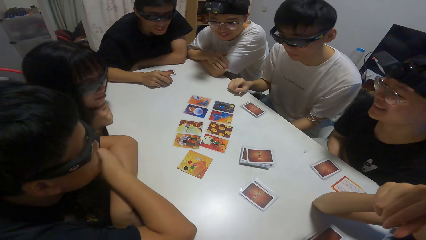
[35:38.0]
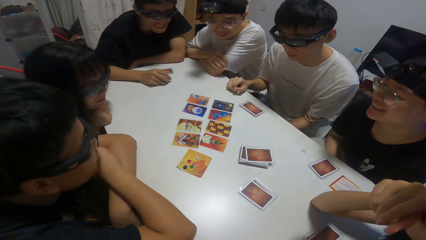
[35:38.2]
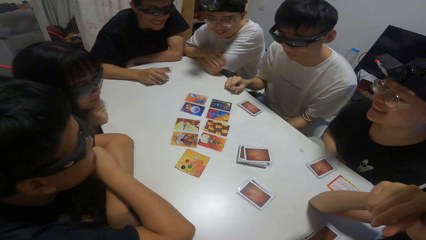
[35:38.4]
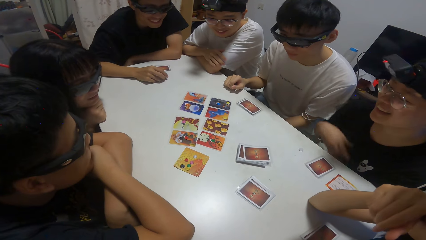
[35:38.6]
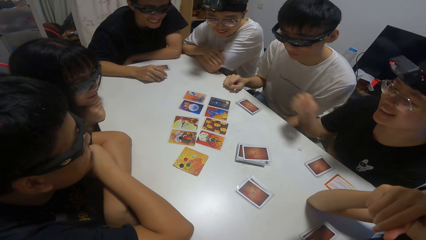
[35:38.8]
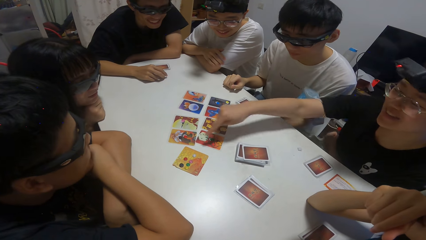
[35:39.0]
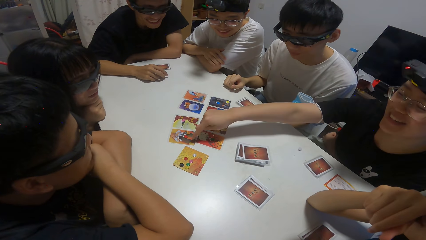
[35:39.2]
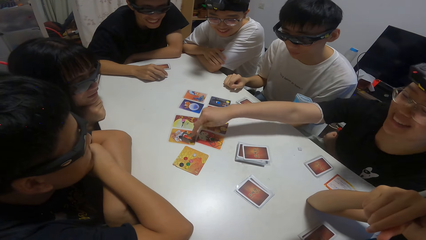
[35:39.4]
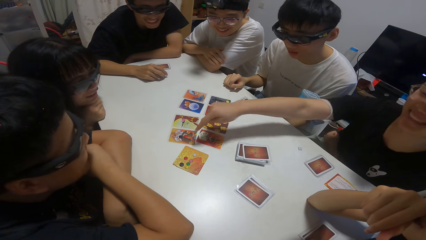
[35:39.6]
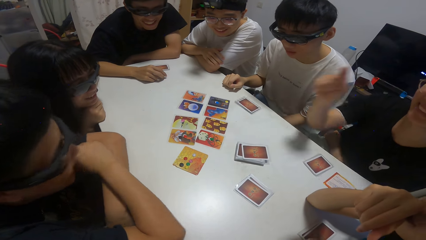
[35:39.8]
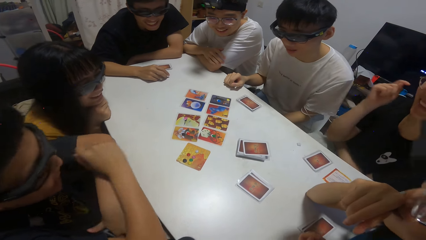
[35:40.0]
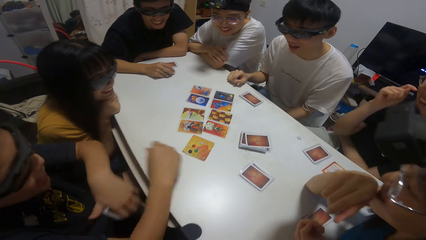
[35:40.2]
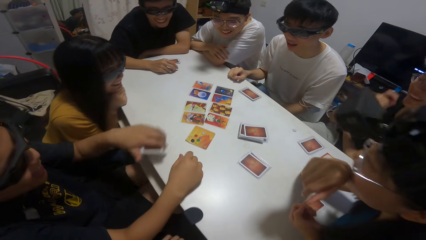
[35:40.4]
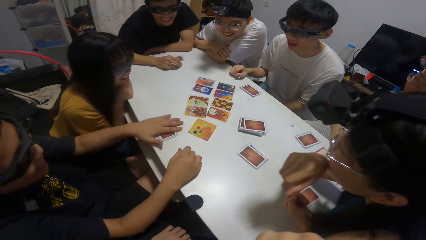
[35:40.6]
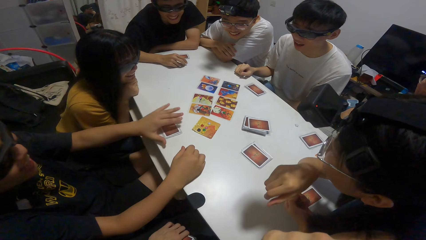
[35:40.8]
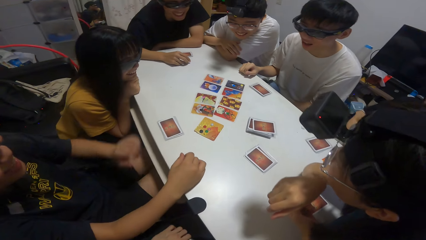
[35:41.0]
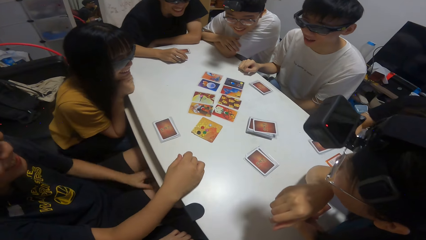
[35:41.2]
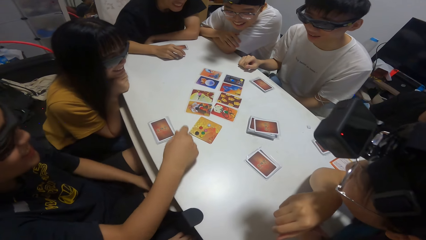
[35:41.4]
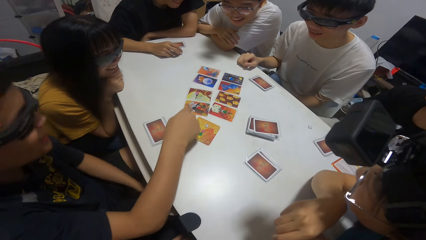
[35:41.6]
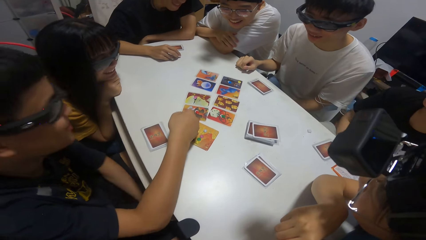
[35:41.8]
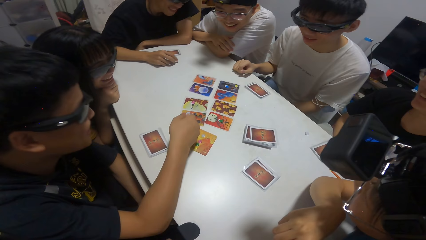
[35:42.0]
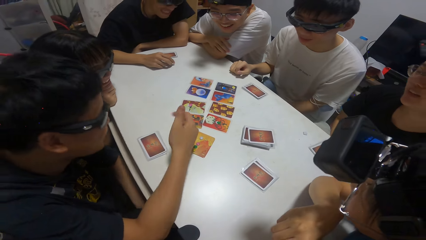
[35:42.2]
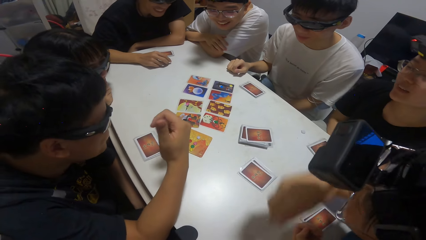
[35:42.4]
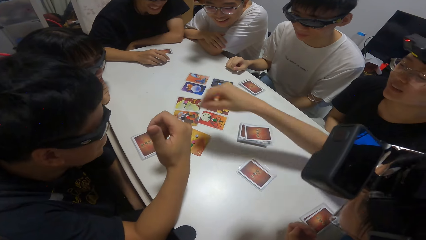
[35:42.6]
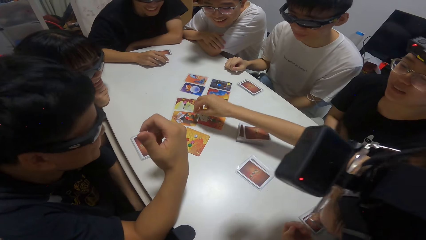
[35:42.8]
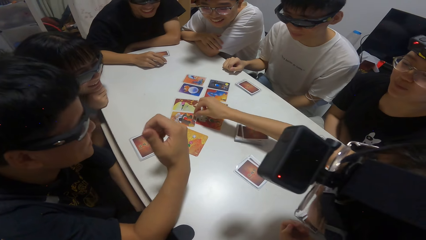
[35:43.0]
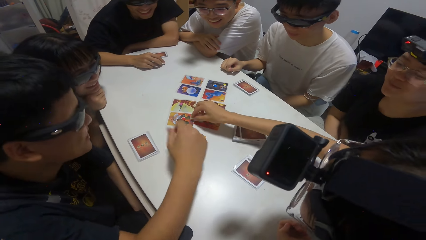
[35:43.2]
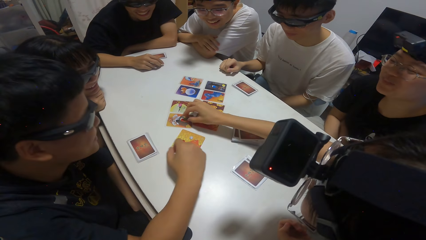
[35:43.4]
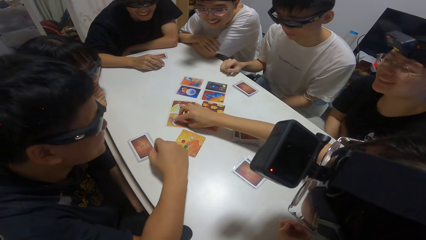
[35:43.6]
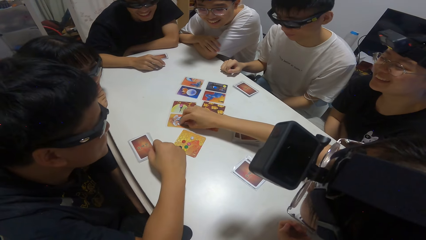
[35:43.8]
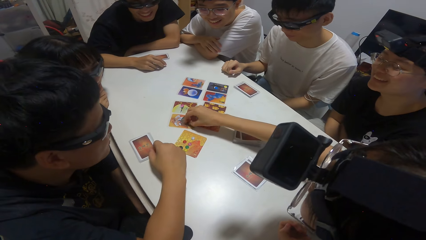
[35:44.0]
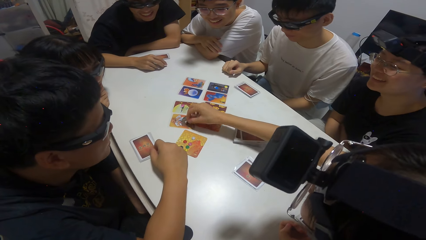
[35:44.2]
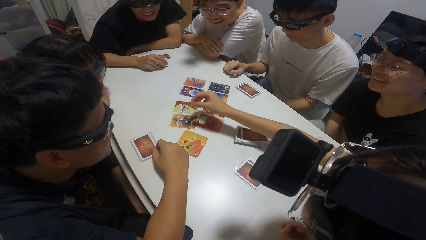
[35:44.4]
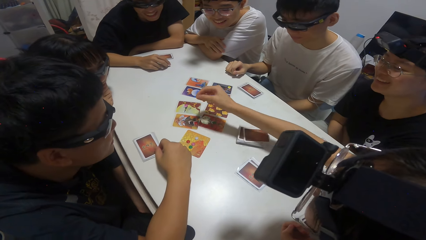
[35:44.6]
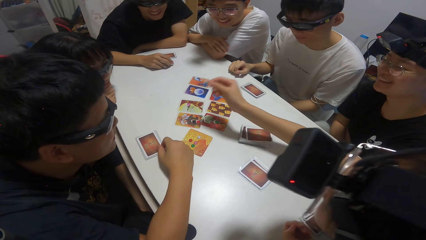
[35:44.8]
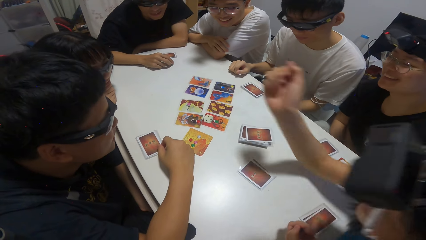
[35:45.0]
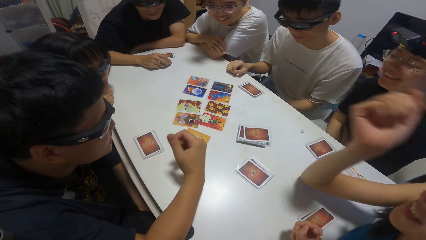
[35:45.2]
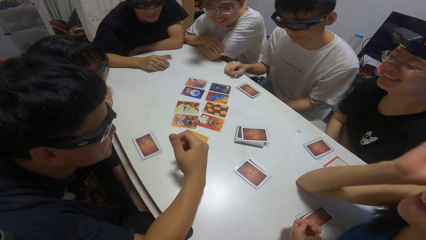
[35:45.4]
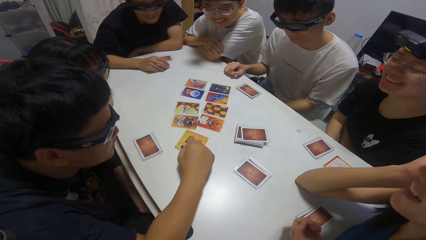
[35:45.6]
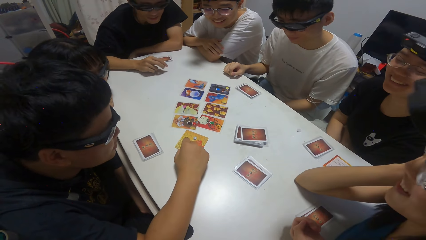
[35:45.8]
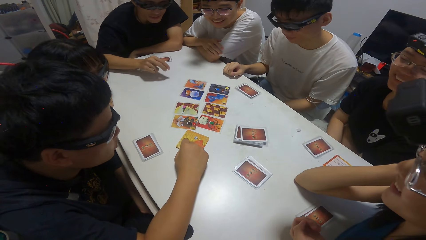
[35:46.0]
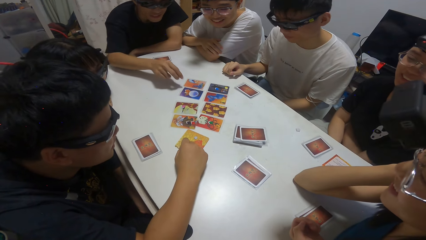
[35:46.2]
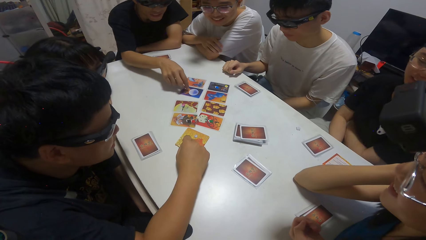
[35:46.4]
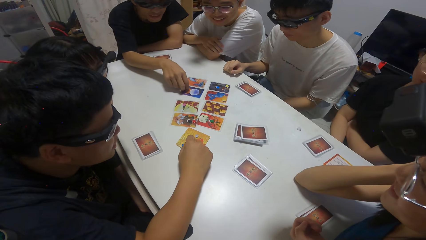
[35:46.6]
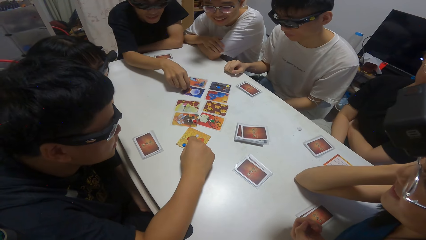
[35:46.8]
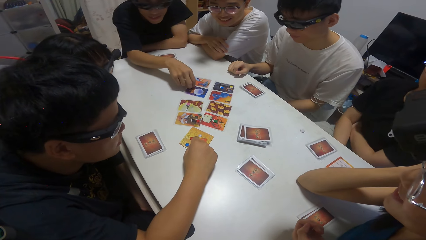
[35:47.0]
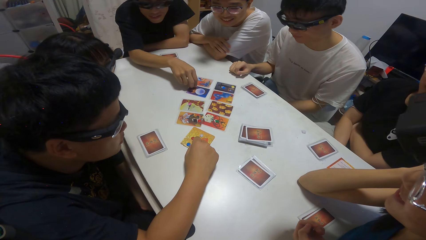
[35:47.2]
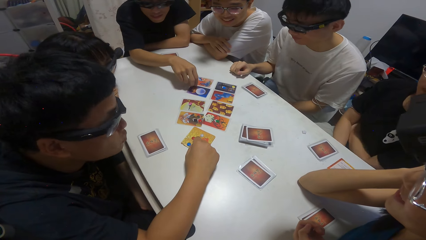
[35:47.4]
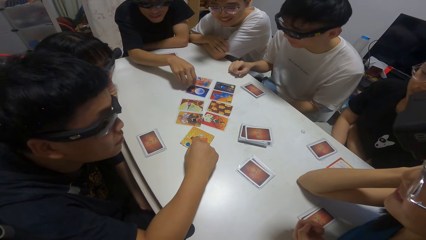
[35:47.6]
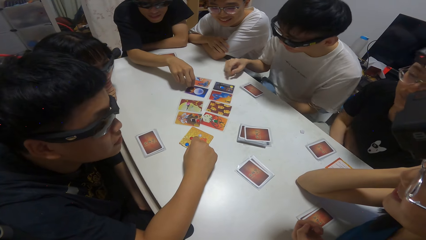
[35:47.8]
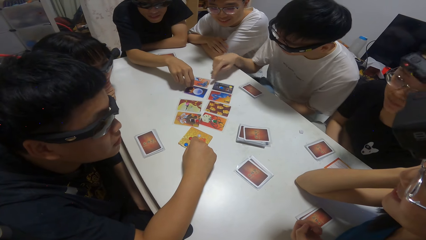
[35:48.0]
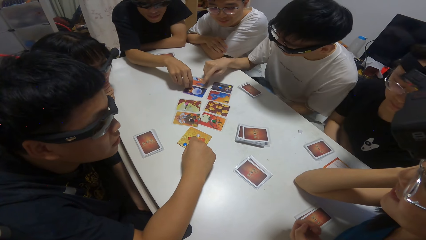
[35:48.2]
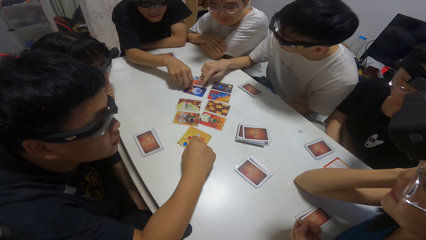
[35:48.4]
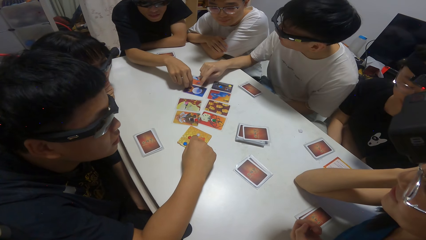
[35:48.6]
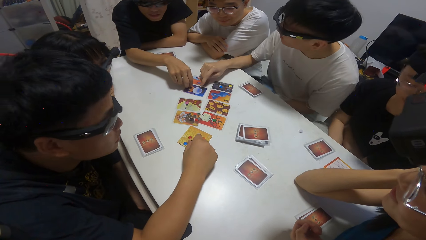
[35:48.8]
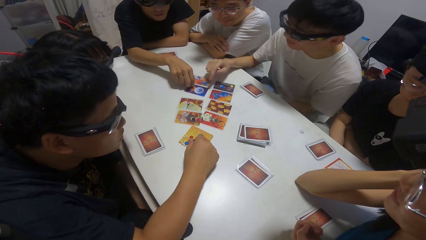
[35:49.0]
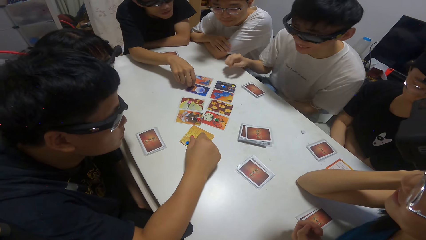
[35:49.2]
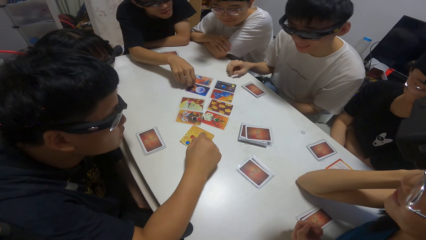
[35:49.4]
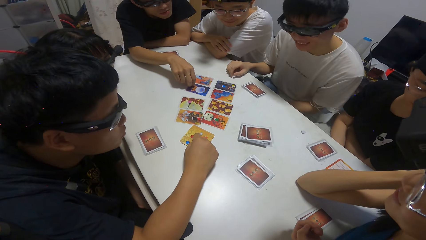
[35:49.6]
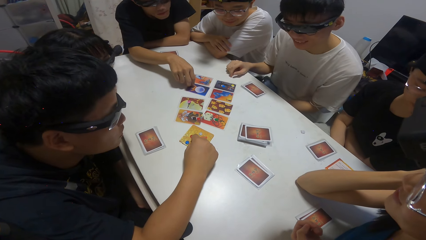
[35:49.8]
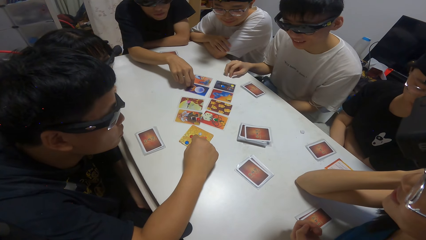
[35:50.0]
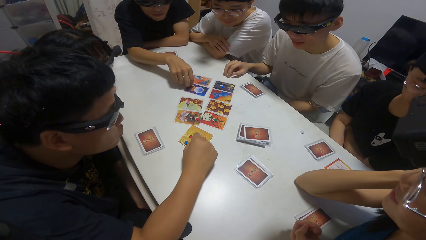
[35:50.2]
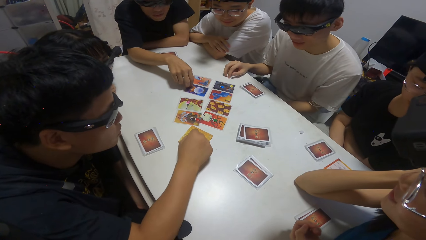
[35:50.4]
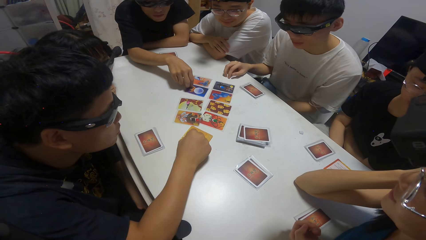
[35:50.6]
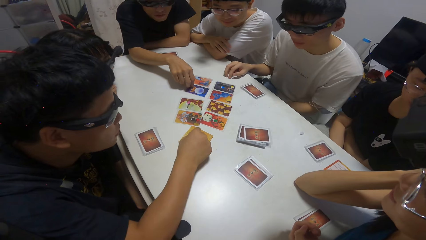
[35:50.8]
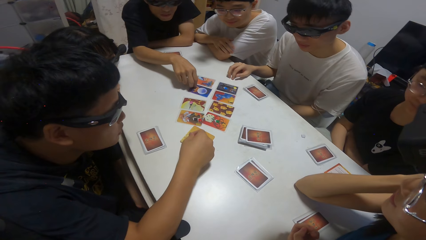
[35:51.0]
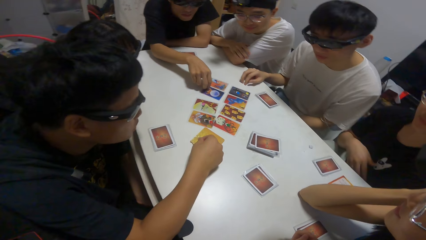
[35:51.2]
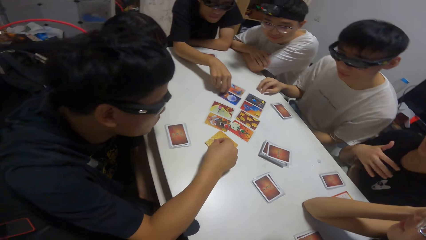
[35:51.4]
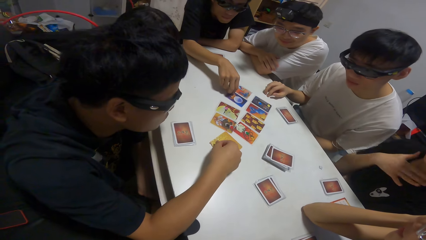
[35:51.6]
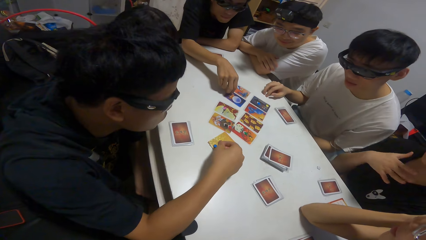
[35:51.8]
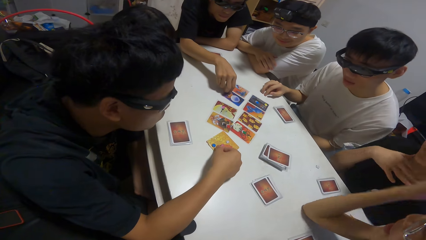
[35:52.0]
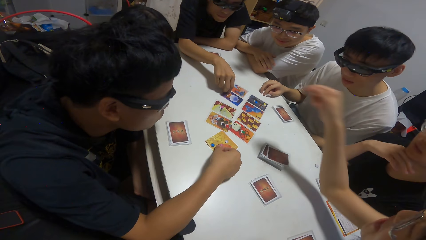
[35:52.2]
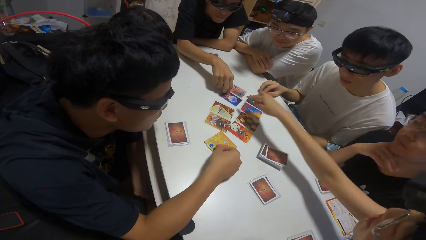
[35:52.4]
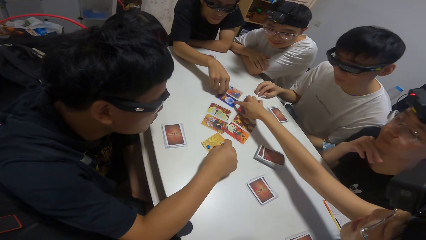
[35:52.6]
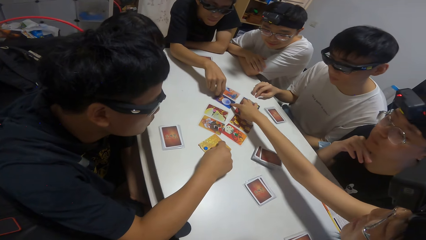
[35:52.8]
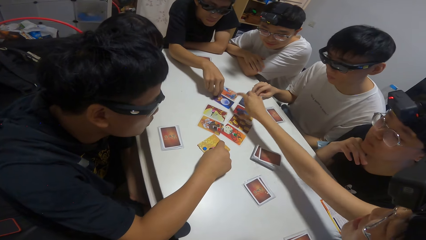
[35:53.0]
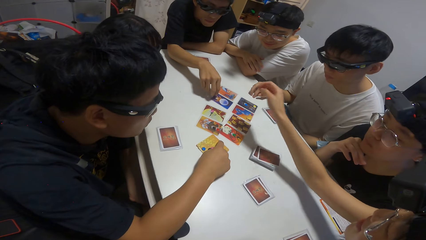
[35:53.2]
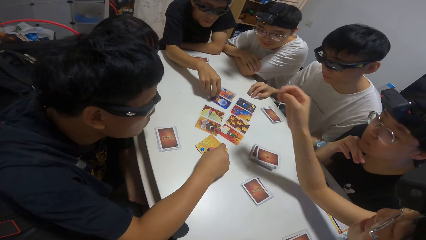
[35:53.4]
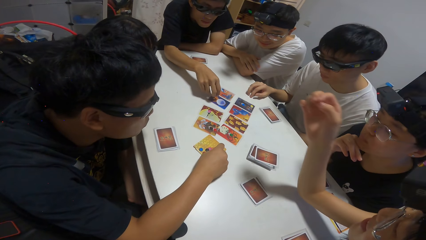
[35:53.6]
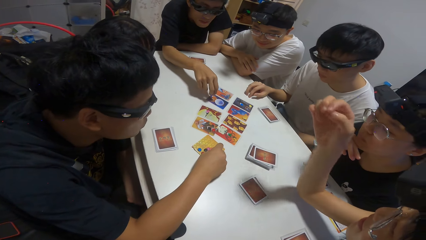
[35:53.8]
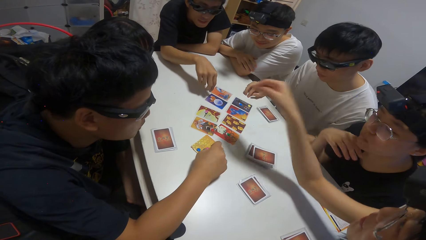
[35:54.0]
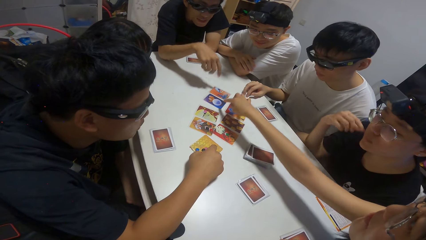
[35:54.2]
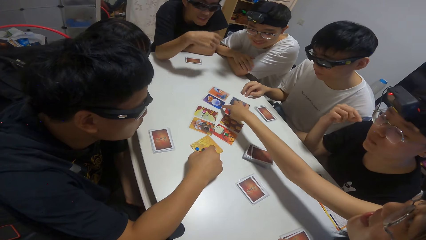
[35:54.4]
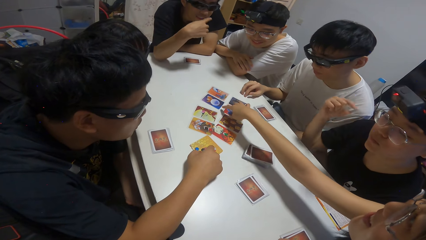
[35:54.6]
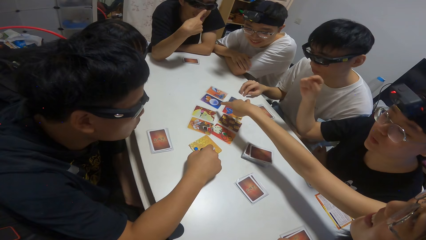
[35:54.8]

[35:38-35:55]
A man points at the playing cards. A woman touches the card. A man drops his cards on the table. A man points at the playing cards. Another woman touches the card. The camera wearer touches the playing cards. A man touches a card on the table. Another man touches a card on the table. A man points at the playing cards. Another man points at the playing cards. A man touches a card on the table. The camera wearer points at the playing cards. A woman touches a card on the table.
